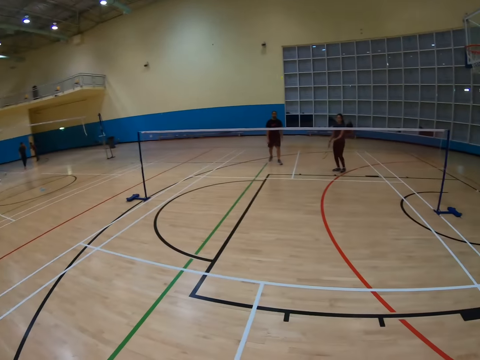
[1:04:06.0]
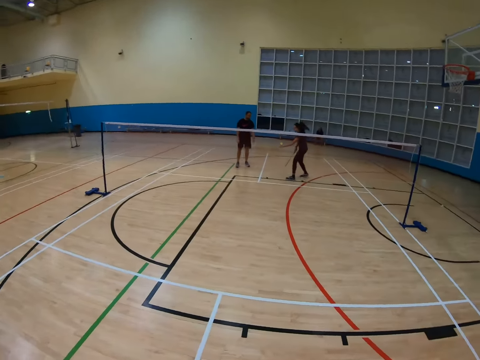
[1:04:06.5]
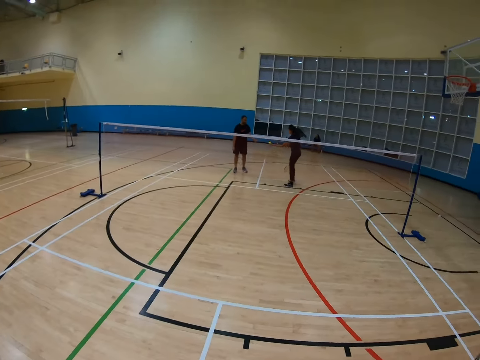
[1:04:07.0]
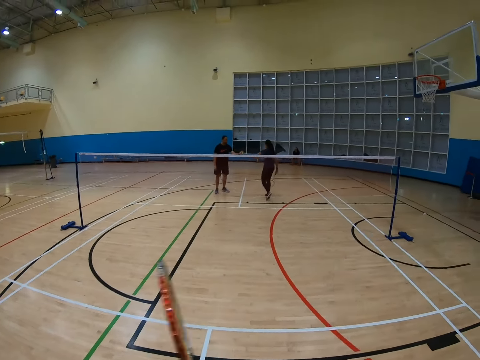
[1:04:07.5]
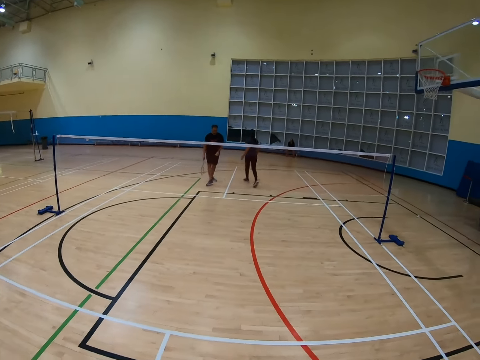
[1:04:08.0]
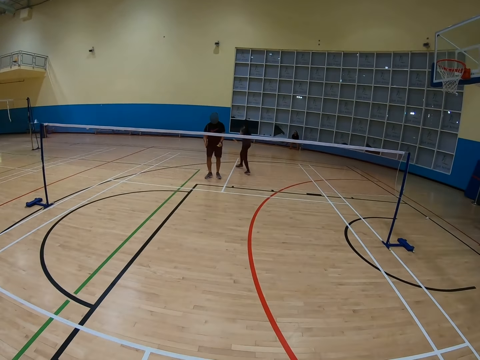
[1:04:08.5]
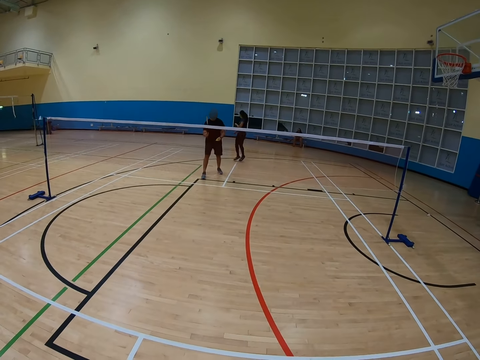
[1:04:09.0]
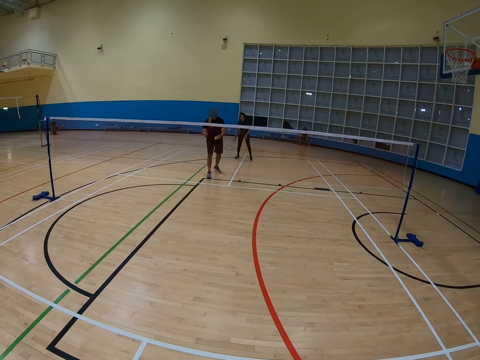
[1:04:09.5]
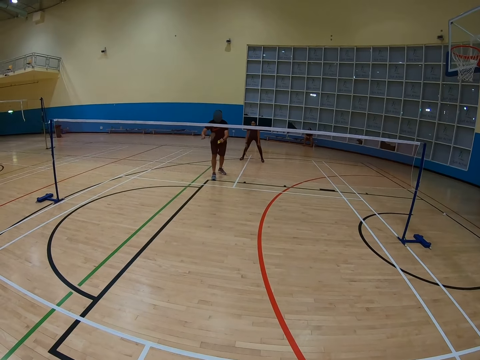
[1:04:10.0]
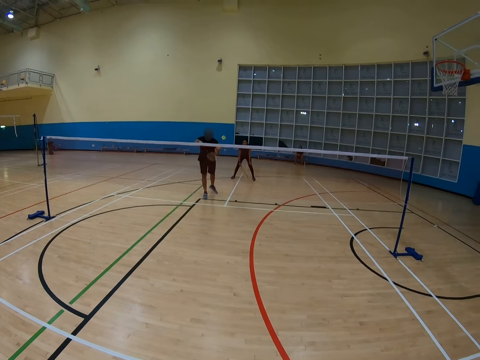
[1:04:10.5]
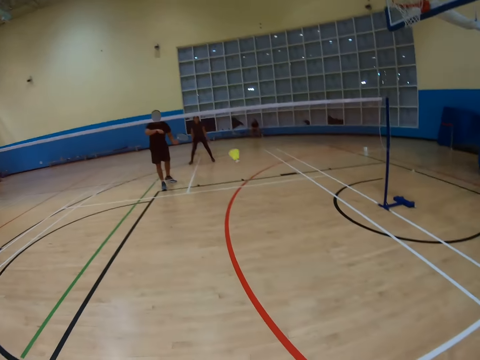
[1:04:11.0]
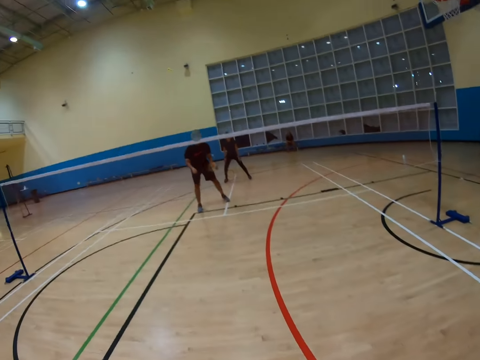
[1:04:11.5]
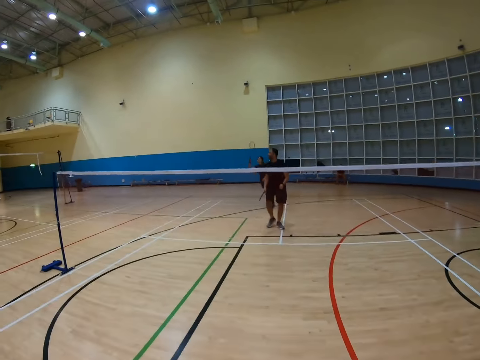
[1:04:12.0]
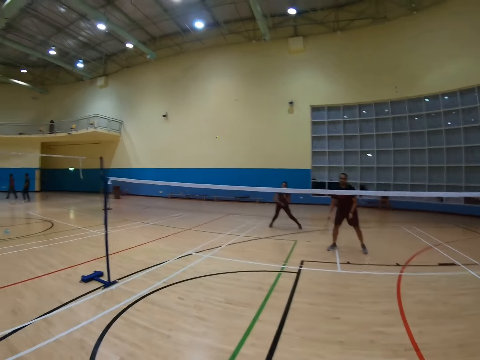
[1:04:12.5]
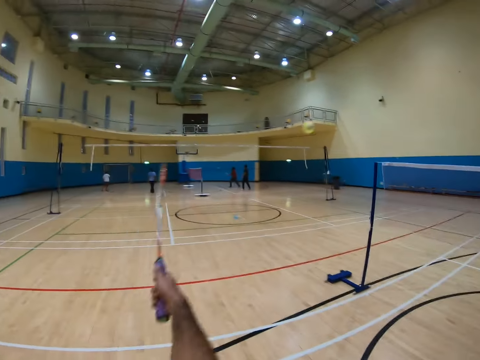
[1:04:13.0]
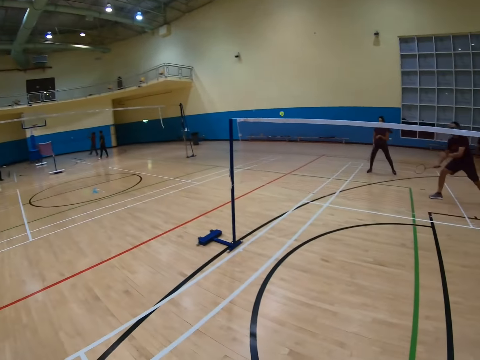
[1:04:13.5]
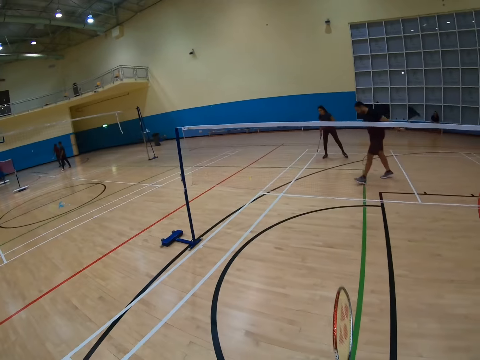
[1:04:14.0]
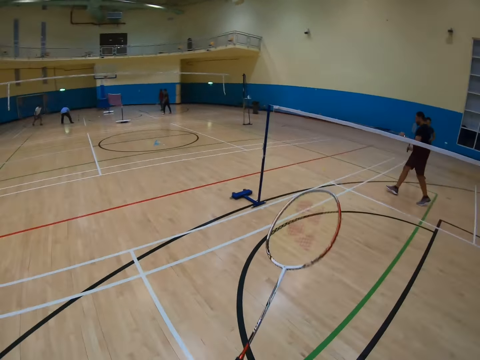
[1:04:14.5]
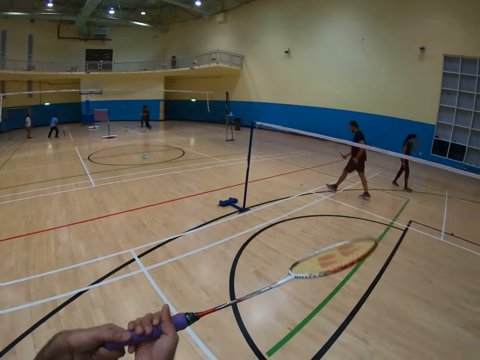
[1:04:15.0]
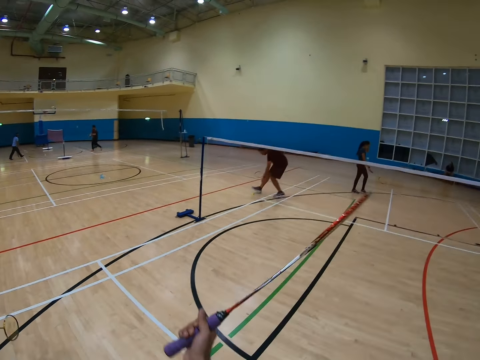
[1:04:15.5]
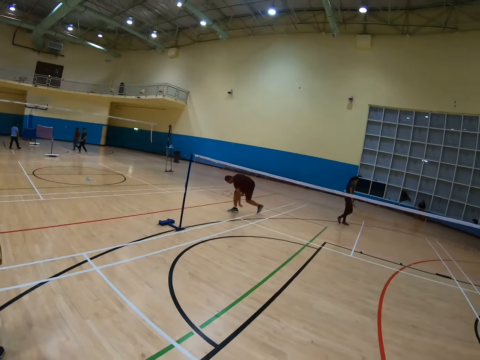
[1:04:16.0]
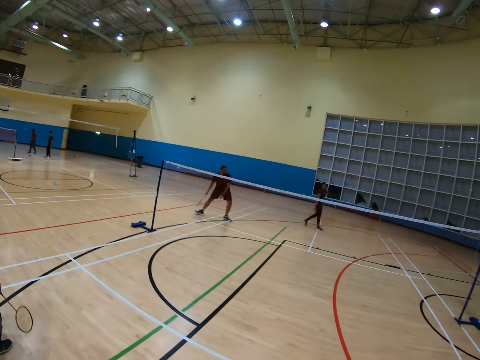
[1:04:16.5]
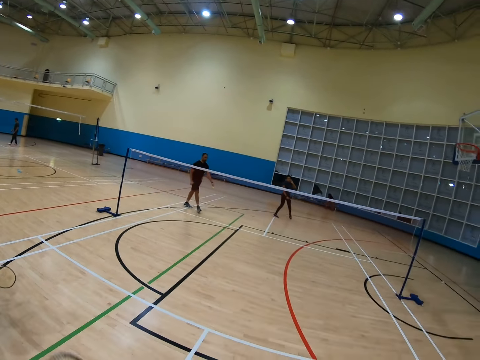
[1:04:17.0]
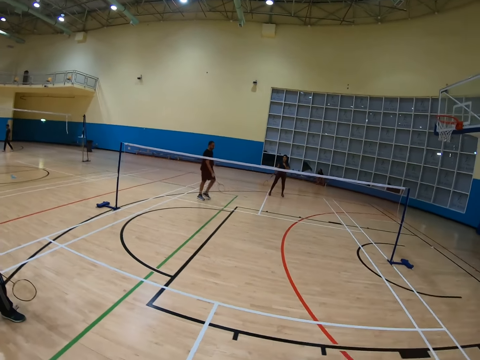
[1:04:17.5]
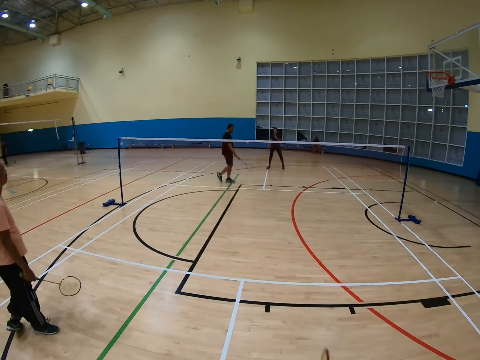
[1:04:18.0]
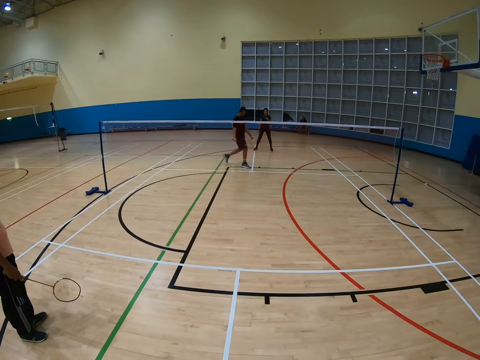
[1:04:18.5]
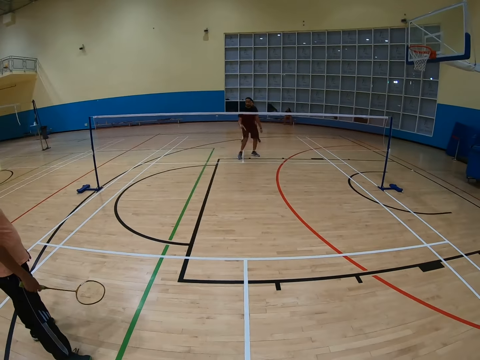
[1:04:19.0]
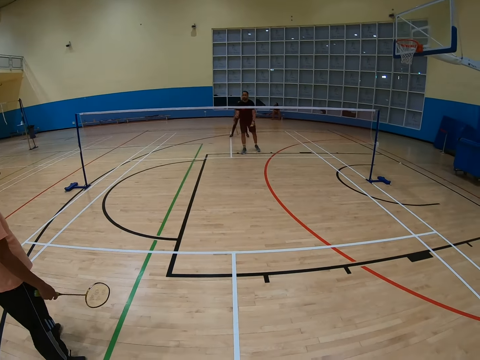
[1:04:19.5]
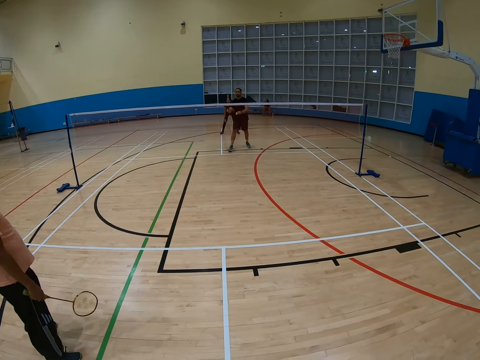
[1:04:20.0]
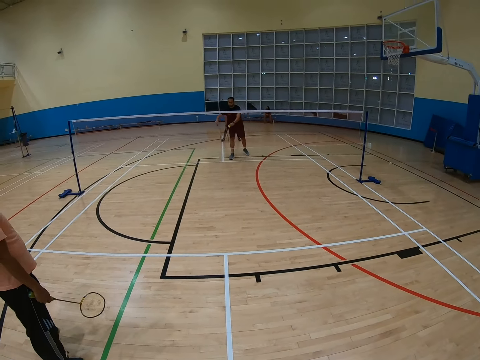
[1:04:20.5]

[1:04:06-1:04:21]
A man hits a shuttlecock with a racket. The camera wearer turns around. Another man holds the shuttlecock. The camera wearer holds a racket. The other man walks around. A third man hits the shuttlecock with a racket. The second man holds a racket. The camera wearer turns around, hits the shuttlecock with the racket, and holds the racket. The third man walks around. The camera wearer holds the racket. The third man bends down and walks around. The first man holds a racket.

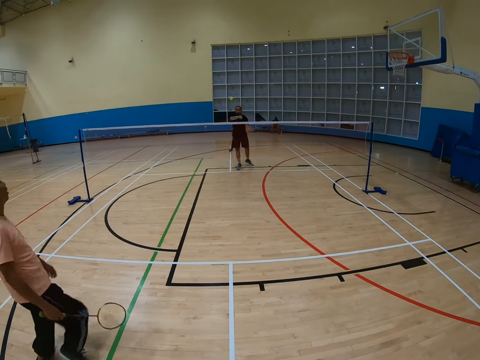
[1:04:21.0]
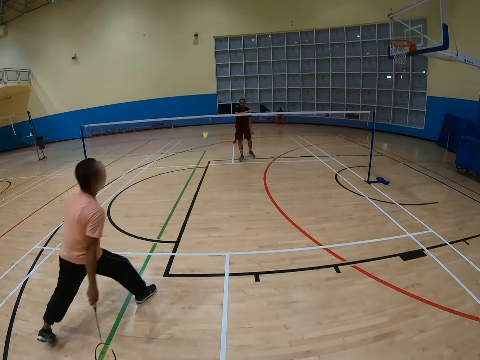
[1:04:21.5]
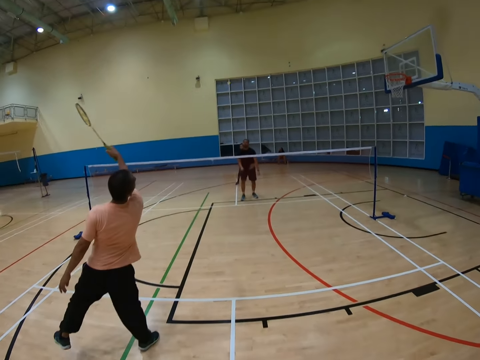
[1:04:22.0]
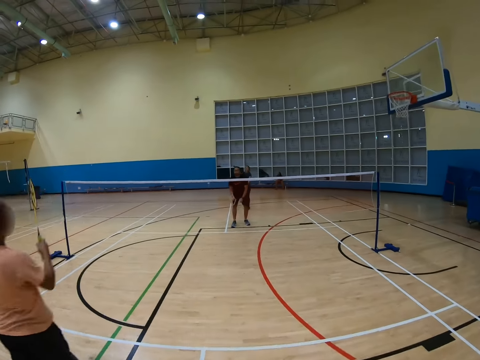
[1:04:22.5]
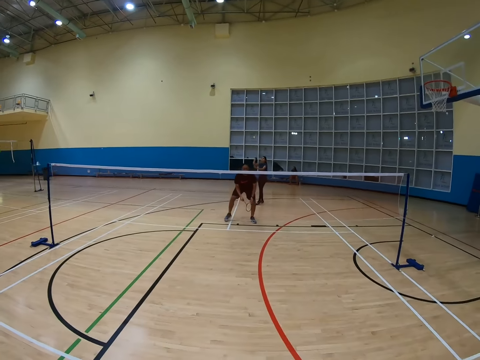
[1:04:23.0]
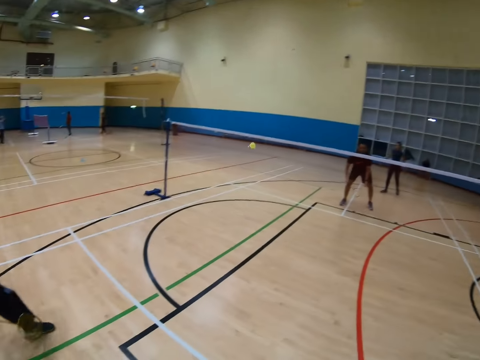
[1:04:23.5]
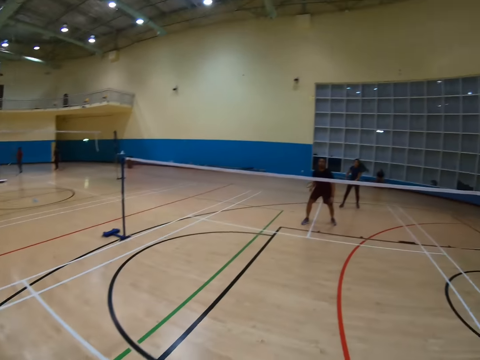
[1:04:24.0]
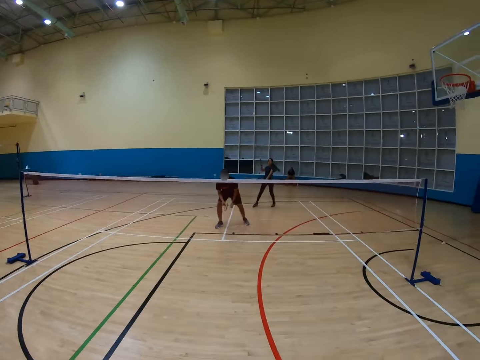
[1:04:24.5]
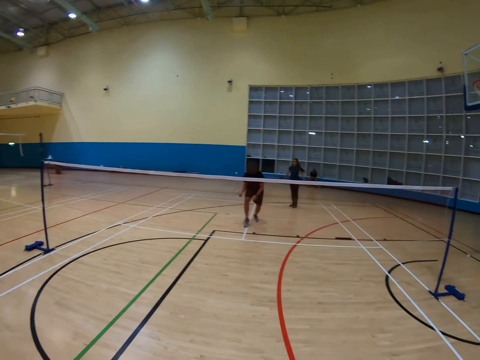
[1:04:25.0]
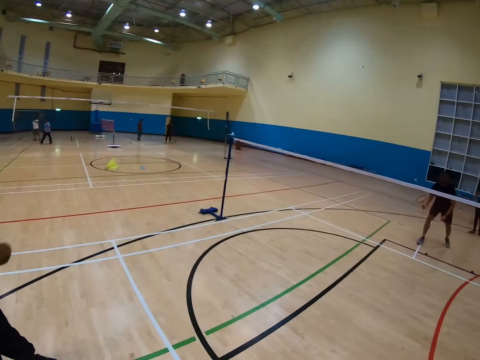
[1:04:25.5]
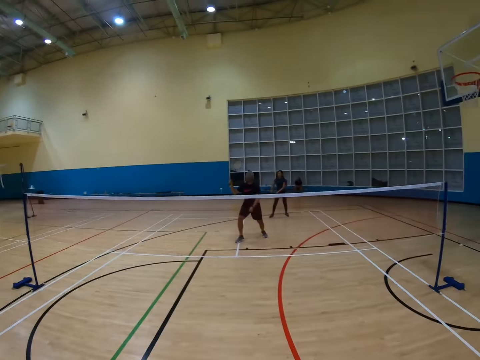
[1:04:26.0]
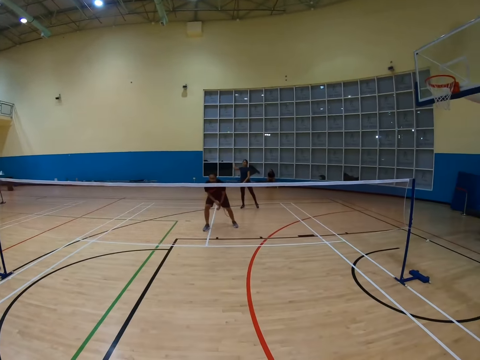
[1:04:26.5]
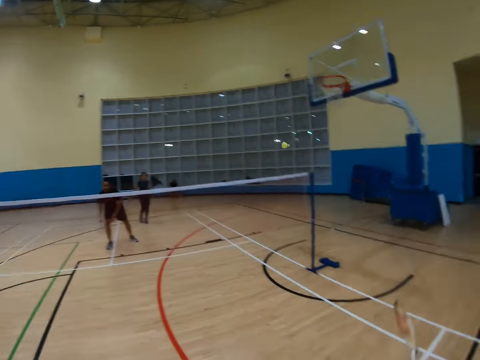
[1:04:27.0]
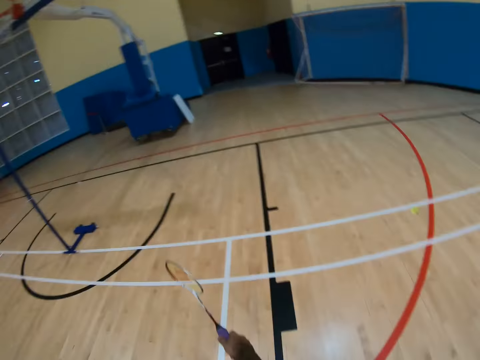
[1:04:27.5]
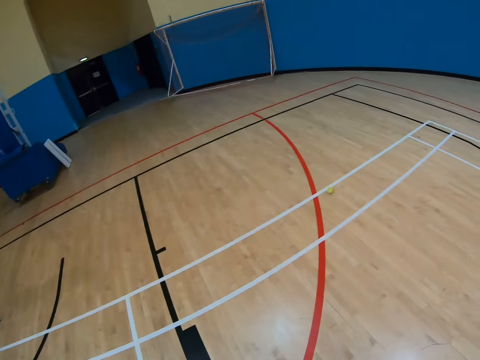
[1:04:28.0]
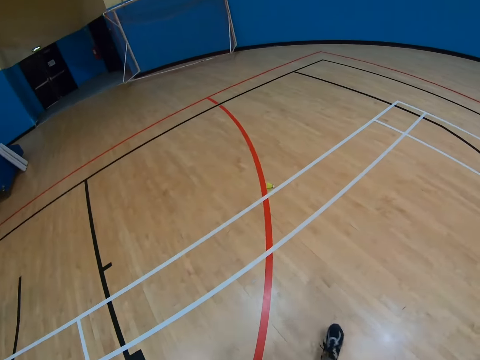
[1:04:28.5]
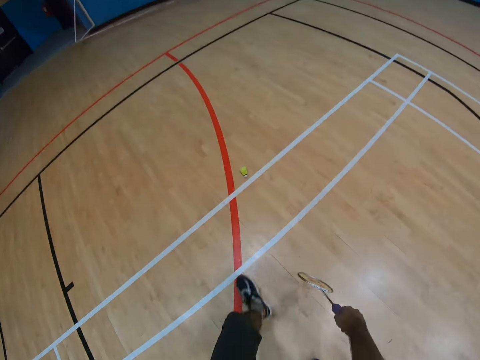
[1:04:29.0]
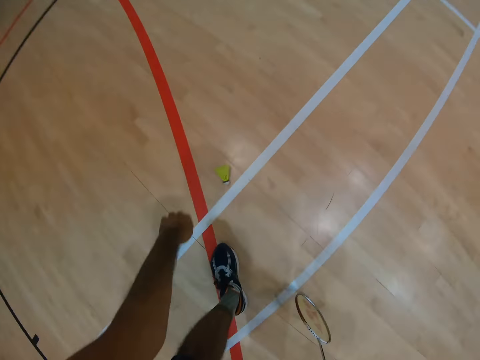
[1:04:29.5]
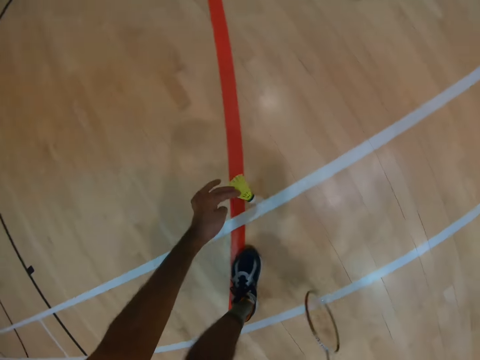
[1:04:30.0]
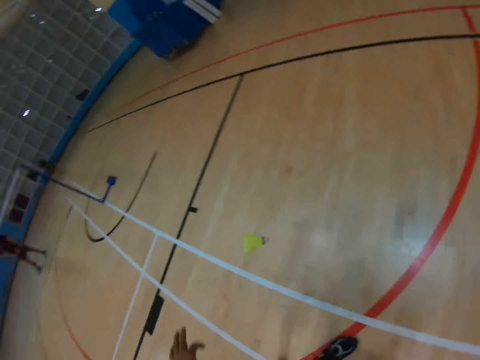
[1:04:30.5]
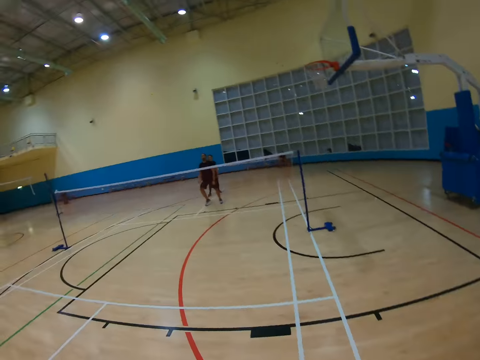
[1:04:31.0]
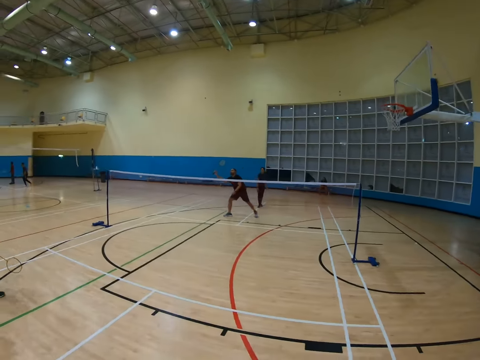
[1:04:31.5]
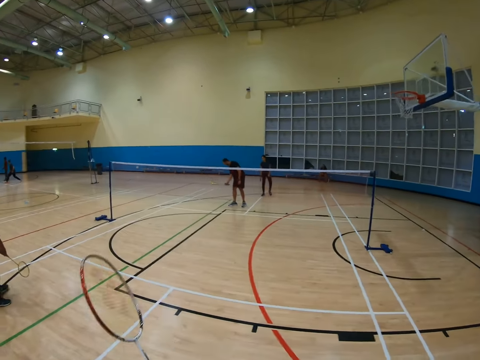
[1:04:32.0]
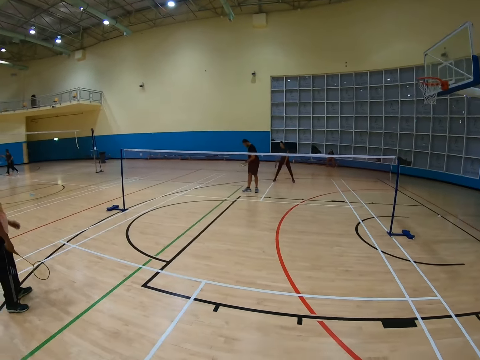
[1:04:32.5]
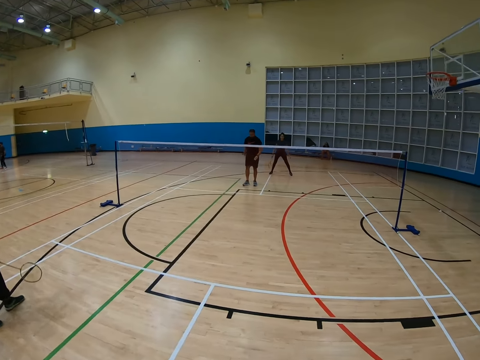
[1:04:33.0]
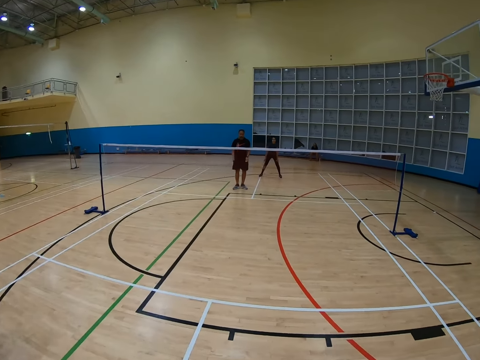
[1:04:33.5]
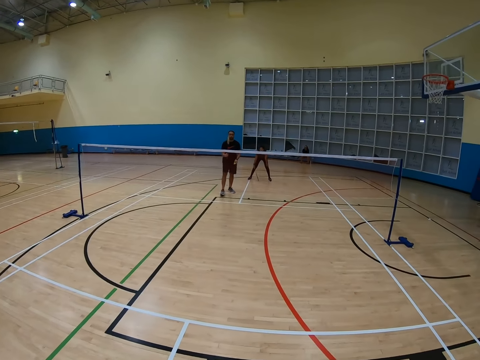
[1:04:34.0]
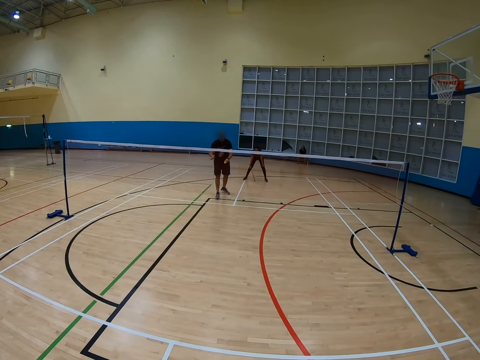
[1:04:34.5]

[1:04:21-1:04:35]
A man hits a shuttlecock with a racket. Another man hits the shuttlecock with a racket. He hits the shuttlecock again. The camera wearer turns around. A third man hits the shuttlecock with a racket. The camera wearer turns around. The third man hits the shuttlecock with the racket. The camera wearer holds a racket, walks around, bends down, and picks up a shuttlecock on the floor. A person knocks the shuttle. The camera wearer turns around. The second man holds a racket.
